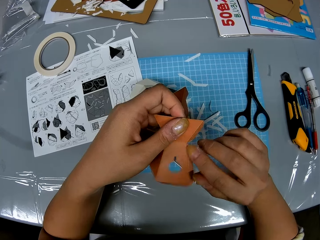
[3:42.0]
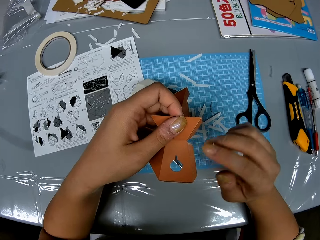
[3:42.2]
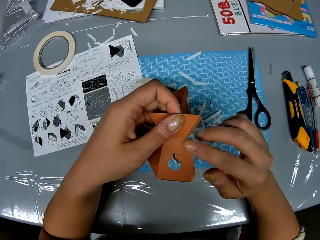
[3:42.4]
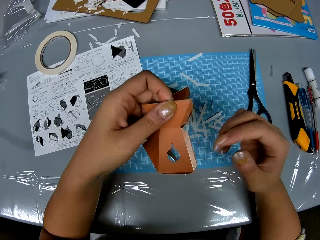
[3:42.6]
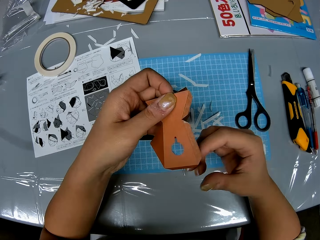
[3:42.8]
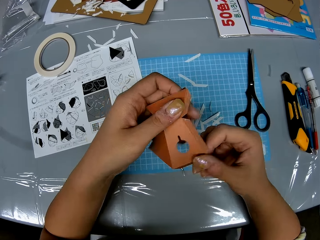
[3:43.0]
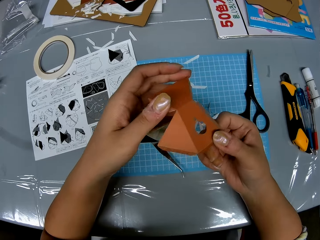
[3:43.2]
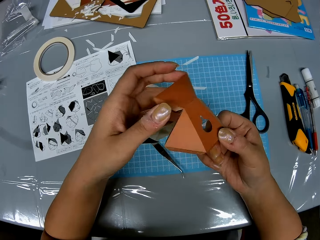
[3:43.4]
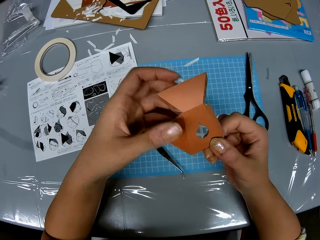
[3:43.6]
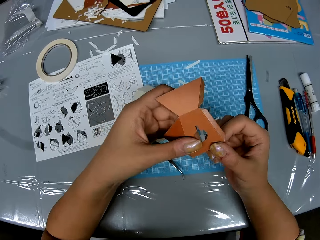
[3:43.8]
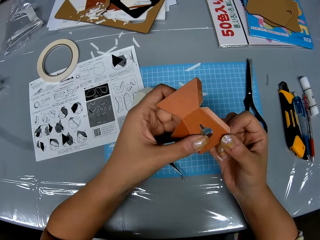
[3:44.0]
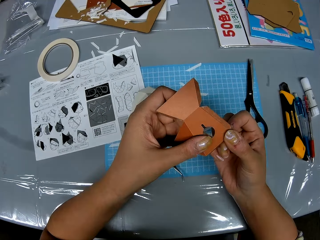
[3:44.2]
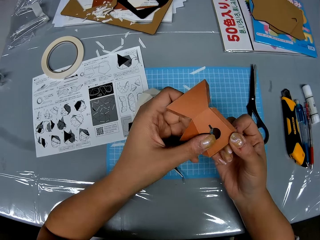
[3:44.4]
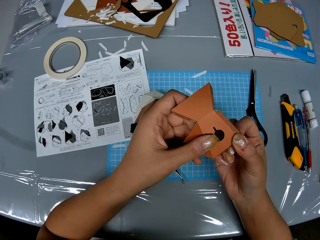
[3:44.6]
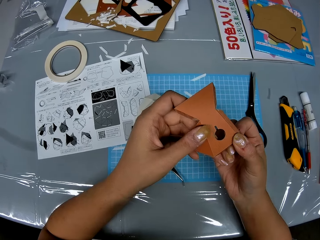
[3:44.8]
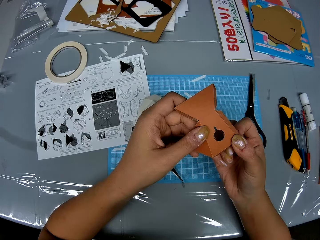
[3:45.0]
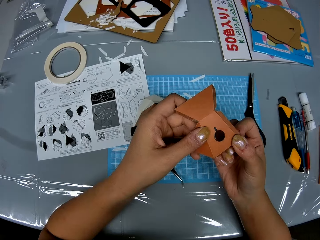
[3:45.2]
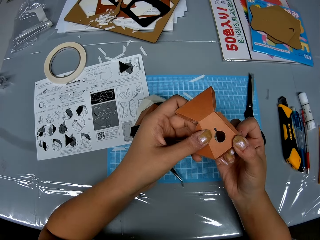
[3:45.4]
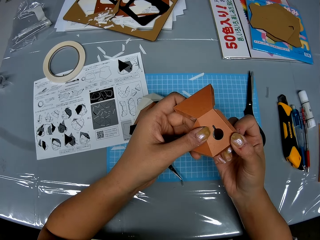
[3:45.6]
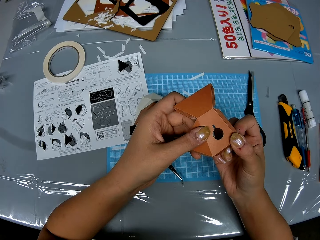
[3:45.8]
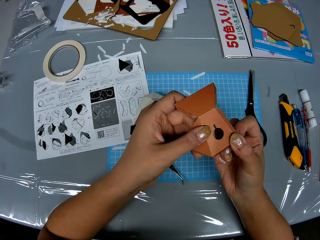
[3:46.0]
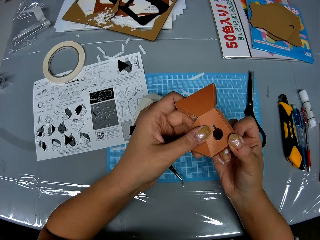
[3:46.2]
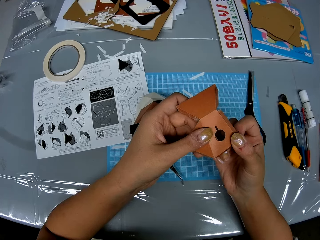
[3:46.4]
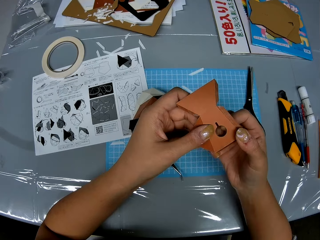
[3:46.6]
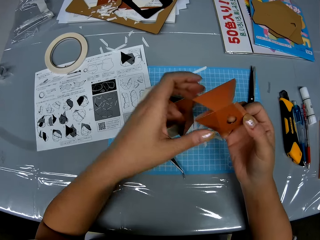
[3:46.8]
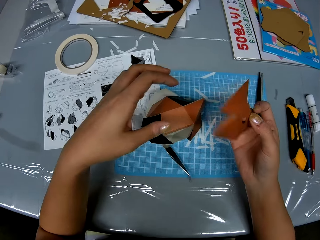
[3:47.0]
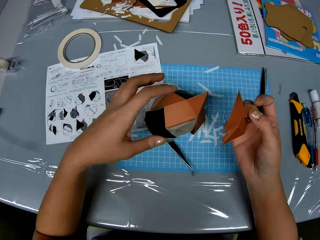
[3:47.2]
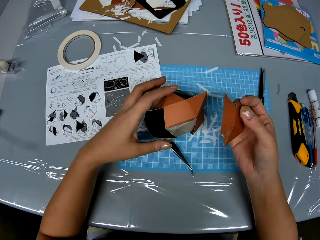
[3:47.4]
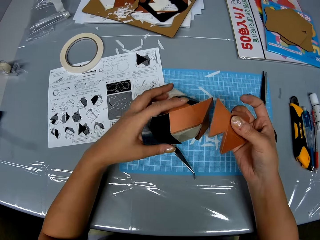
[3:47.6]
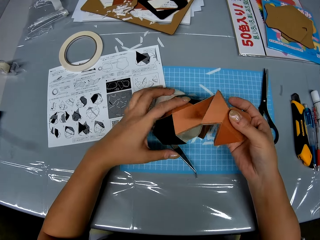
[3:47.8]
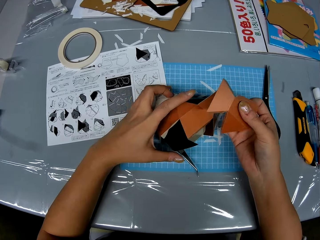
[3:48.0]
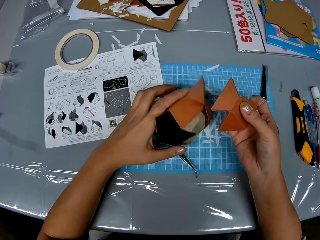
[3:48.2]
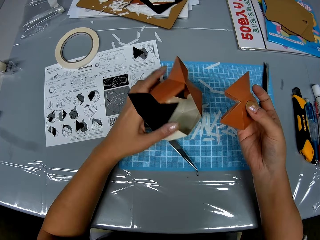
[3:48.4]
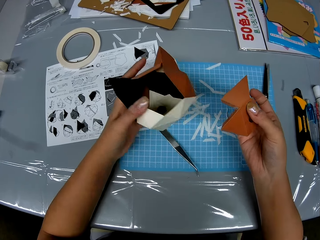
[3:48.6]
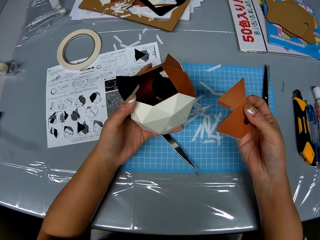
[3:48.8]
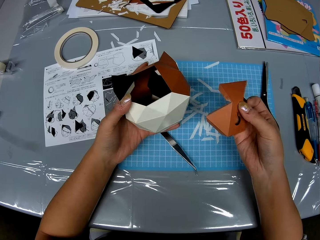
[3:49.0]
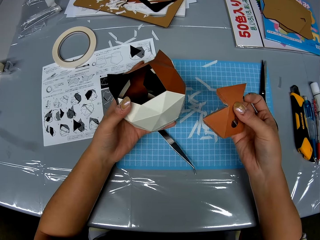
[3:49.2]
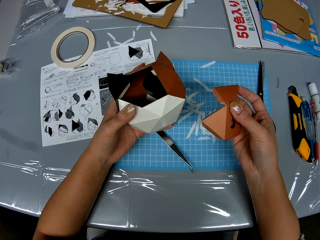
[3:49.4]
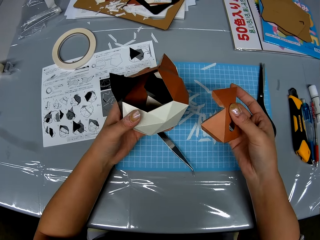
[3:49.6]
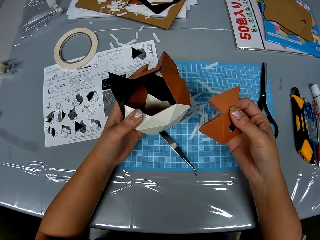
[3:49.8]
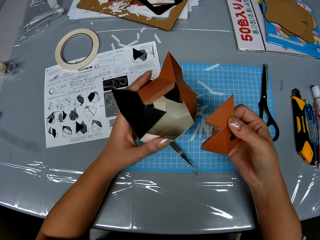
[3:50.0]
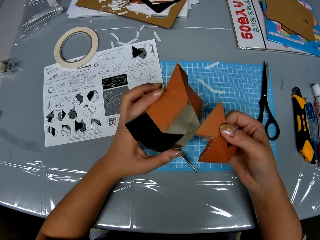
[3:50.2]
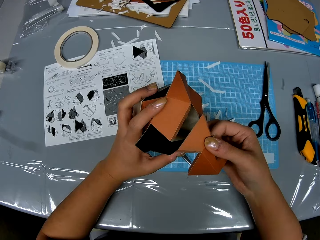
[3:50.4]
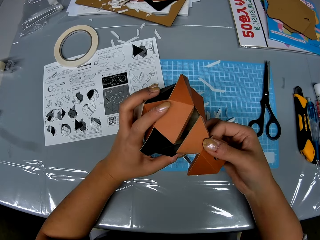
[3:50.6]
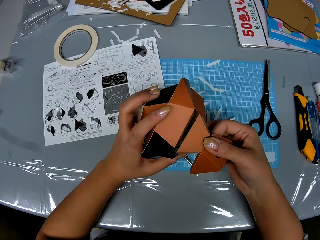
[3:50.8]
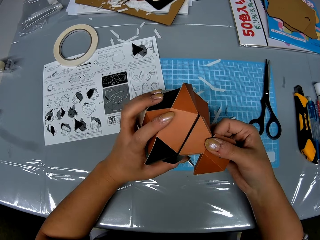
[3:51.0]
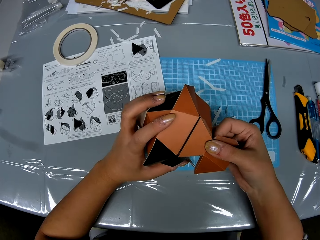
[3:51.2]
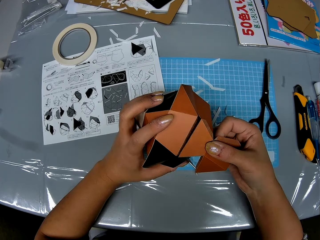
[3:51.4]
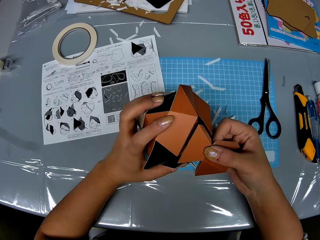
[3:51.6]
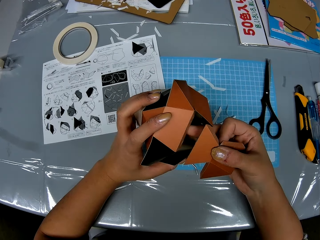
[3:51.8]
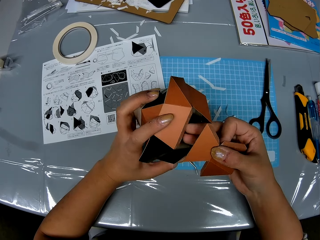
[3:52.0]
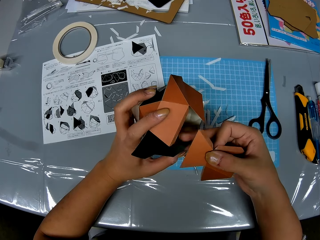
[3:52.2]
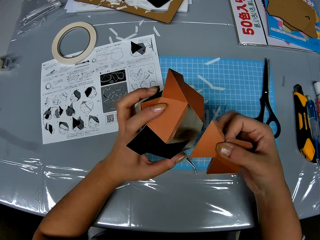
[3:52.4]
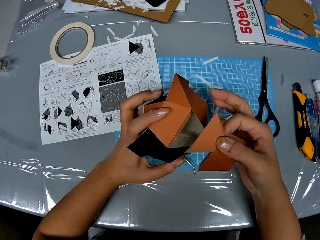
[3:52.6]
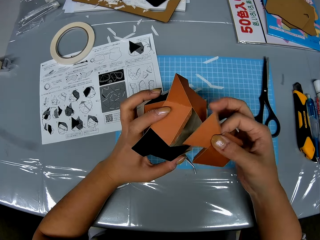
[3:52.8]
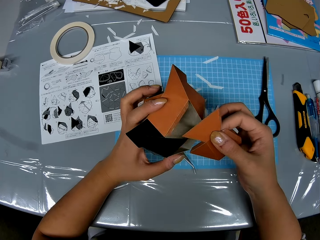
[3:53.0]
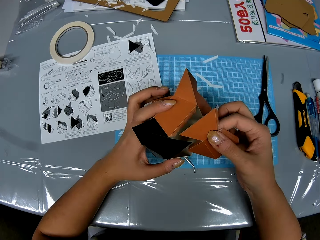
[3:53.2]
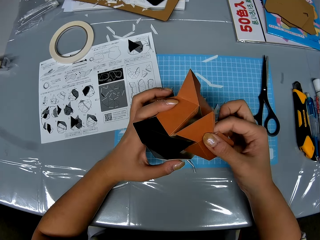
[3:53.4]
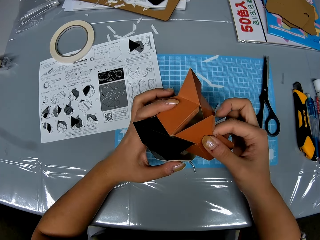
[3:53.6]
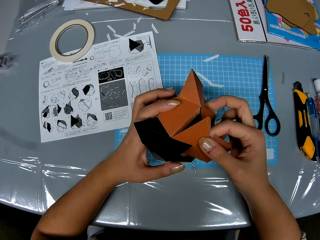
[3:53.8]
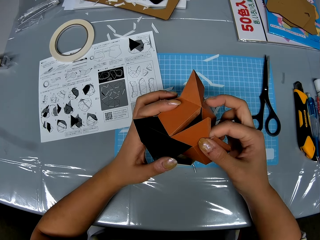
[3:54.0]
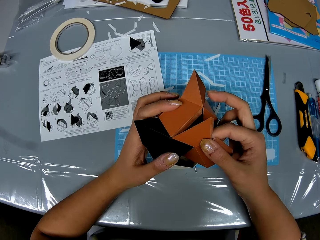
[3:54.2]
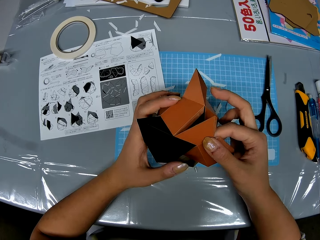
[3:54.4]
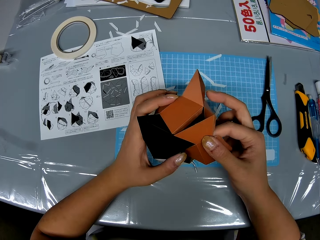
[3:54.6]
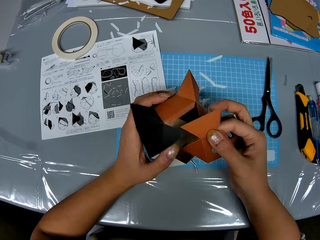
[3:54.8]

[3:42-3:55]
The camera wearer holds the model piece. She adjusts the piece of paper in her hand. She picks up the paper craft or model on the table with her left hand. She looks at the model. She adjusts the paper craft in her hands.

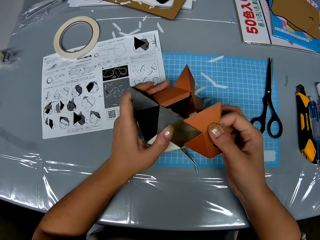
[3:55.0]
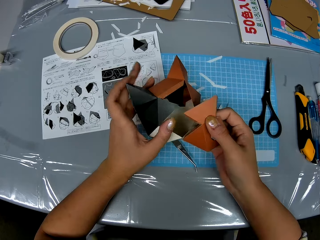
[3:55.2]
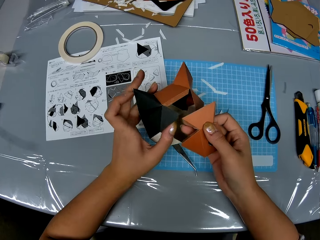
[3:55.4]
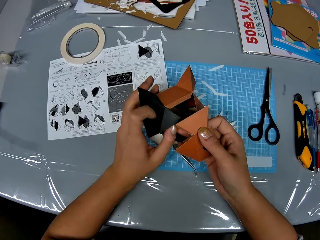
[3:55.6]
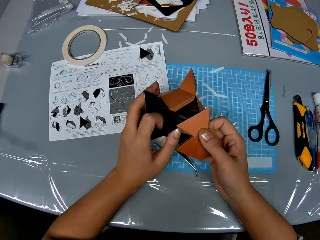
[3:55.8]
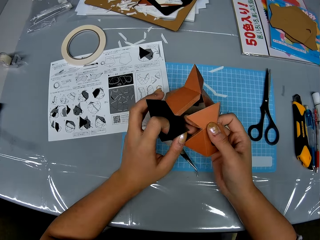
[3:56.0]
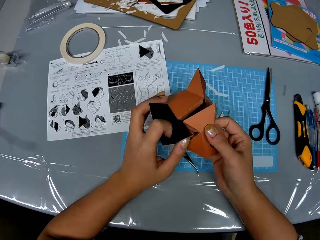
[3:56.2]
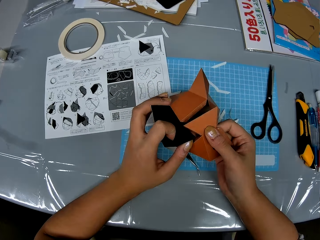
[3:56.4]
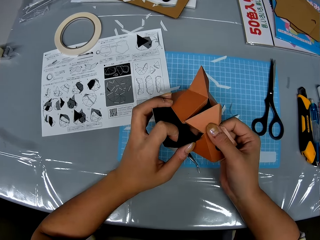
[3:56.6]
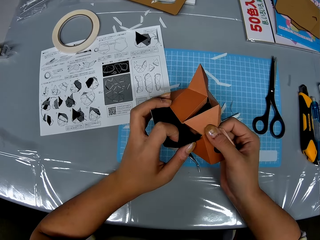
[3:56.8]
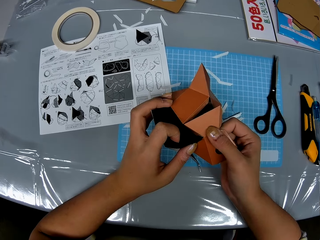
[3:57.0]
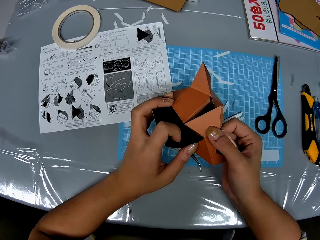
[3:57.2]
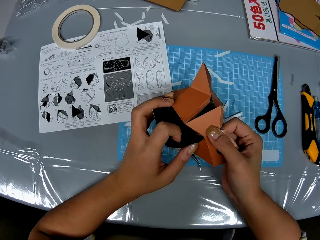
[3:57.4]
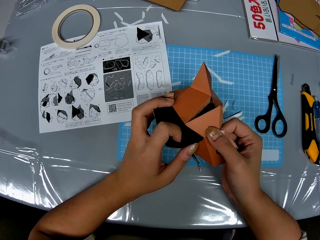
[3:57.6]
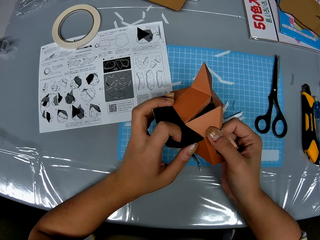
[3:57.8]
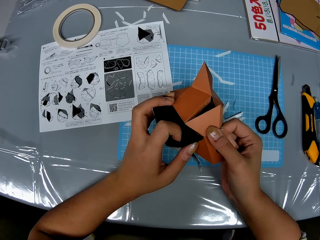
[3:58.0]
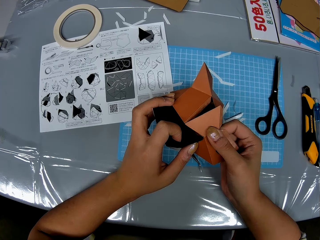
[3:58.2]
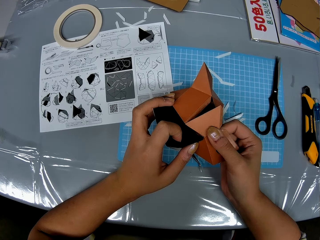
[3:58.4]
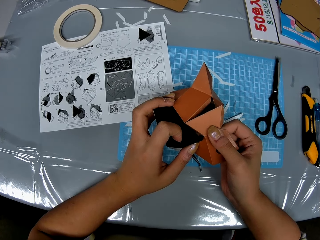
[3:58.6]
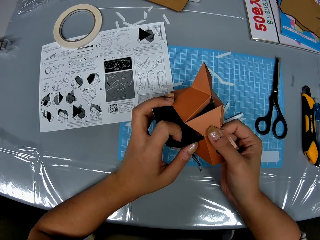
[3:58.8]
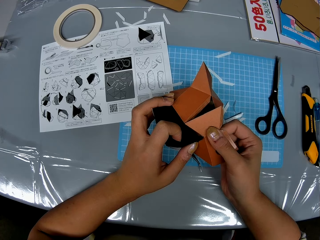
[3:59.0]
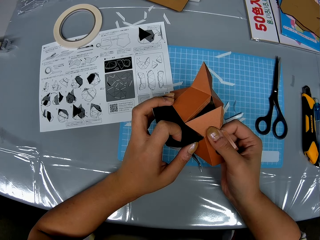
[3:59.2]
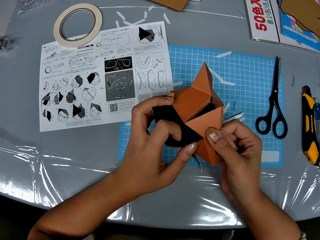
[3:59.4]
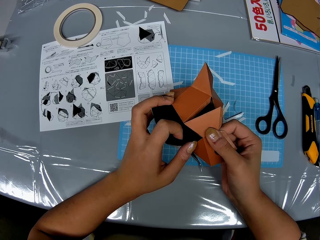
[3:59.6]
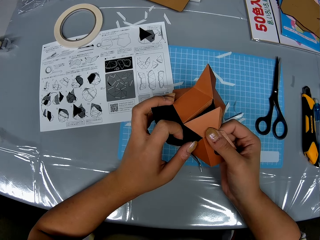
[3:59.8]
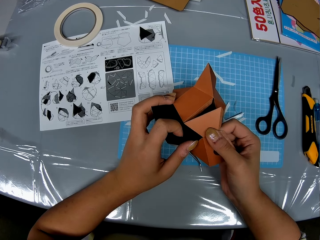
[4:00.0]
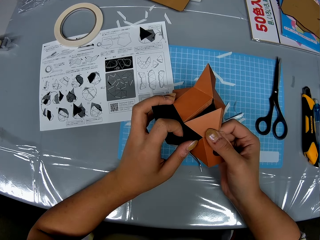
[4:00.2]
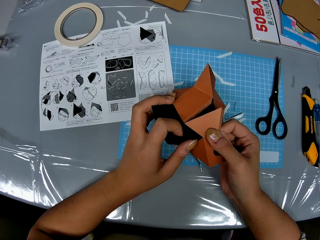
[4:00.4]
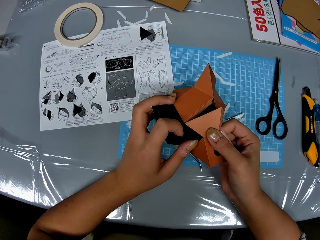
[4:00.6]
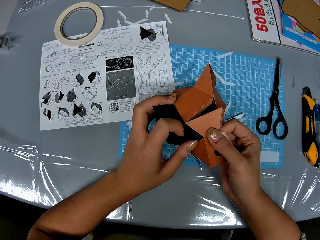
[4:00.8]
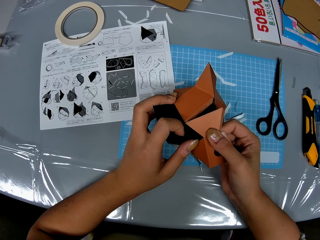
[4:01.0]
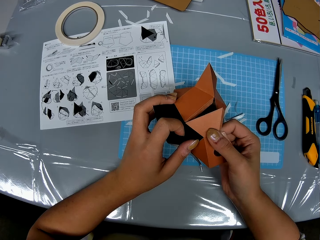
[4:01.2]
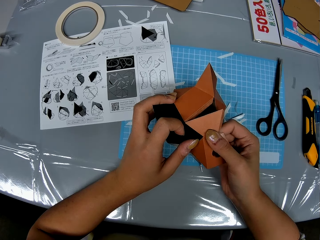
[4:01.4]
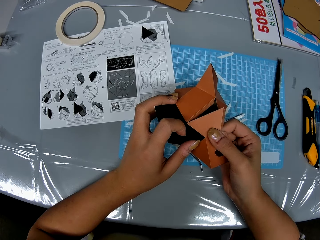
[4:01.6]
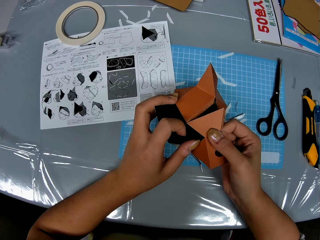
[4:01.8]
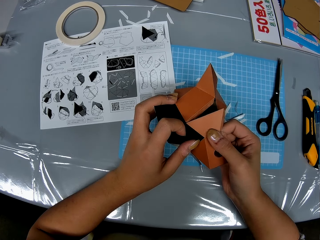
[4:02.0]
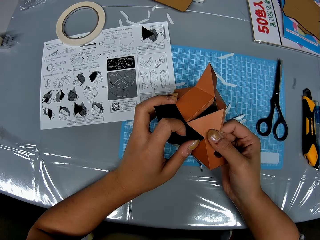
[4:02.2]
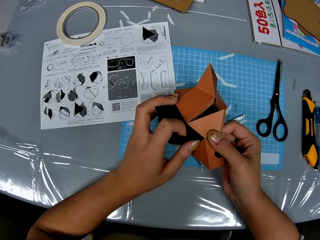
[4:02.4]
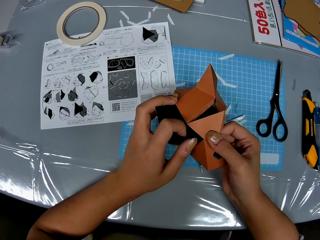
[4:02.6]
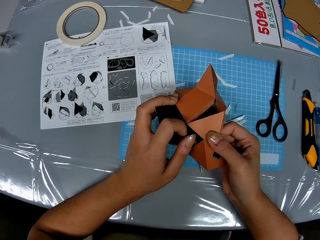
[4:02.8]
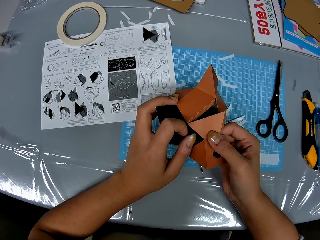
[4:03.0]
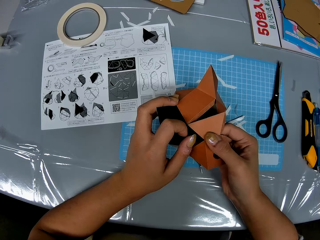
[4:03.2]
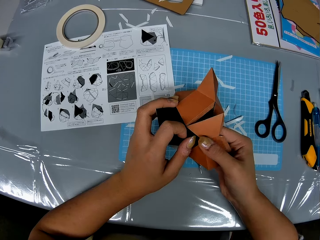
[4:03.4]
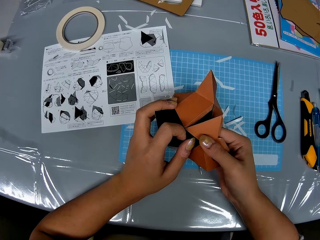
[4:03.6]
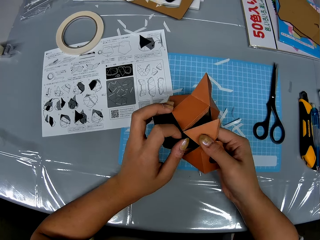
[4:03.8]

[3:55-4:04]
The camera wearer attaches the piece of paper to the paper craft in her left hand.
